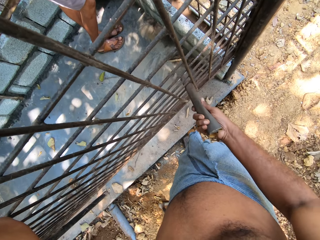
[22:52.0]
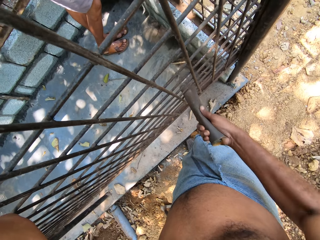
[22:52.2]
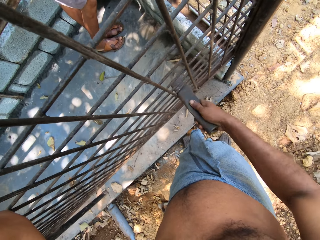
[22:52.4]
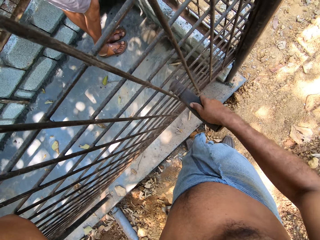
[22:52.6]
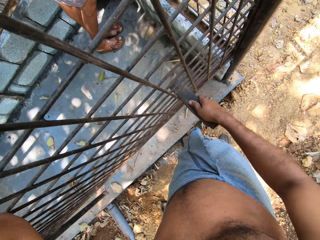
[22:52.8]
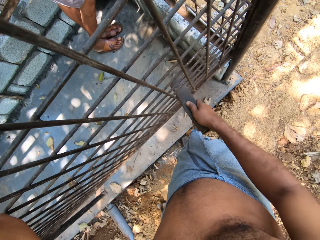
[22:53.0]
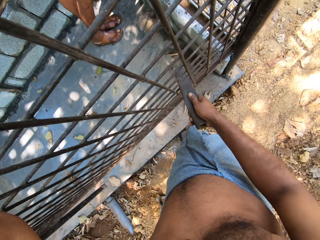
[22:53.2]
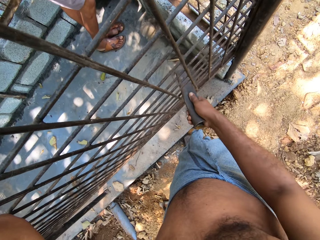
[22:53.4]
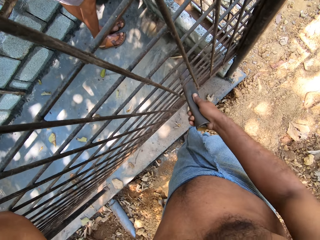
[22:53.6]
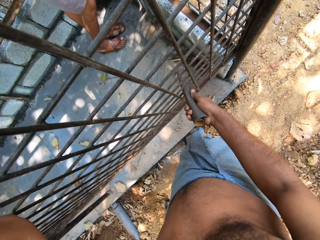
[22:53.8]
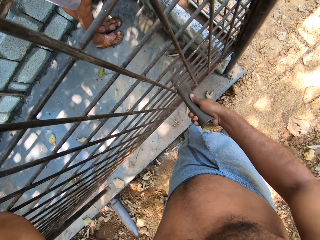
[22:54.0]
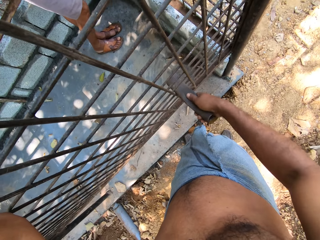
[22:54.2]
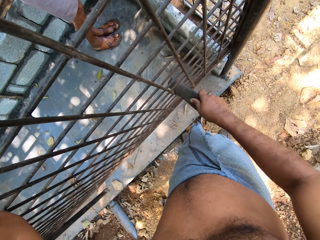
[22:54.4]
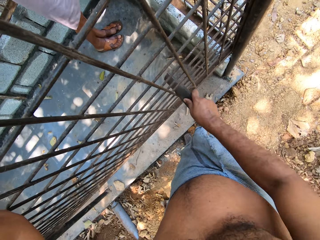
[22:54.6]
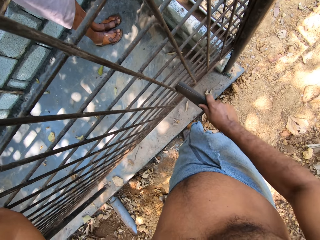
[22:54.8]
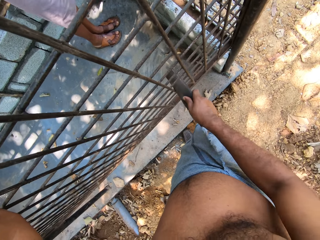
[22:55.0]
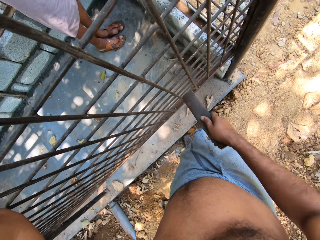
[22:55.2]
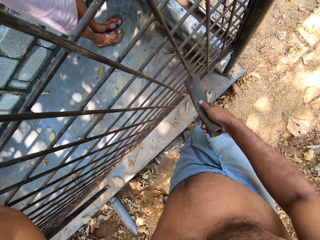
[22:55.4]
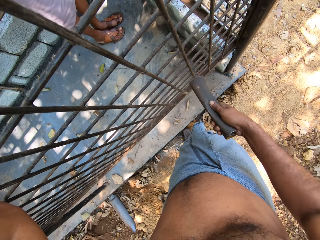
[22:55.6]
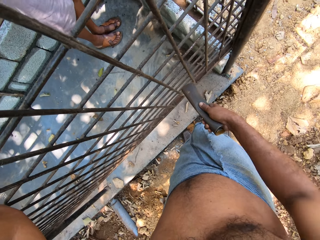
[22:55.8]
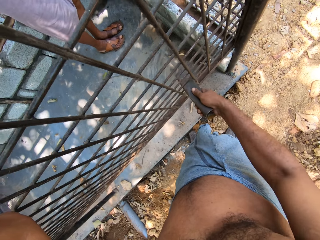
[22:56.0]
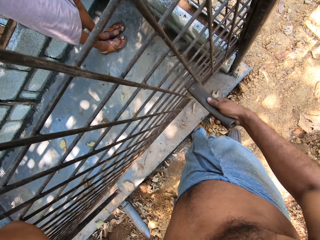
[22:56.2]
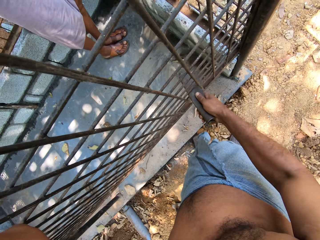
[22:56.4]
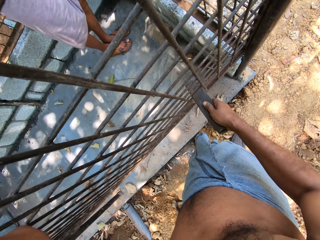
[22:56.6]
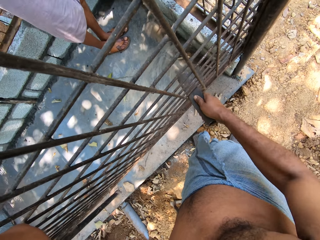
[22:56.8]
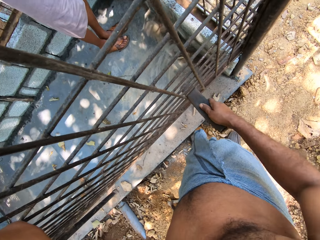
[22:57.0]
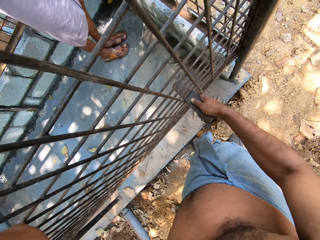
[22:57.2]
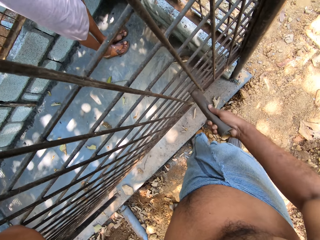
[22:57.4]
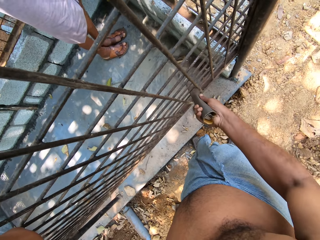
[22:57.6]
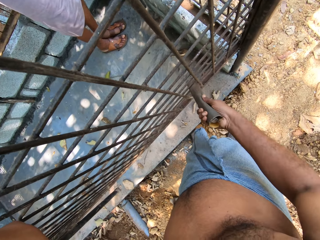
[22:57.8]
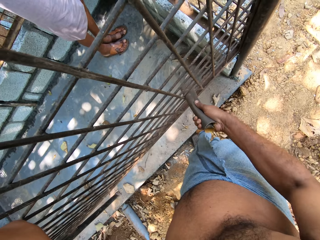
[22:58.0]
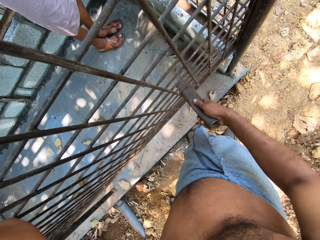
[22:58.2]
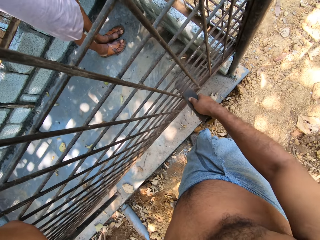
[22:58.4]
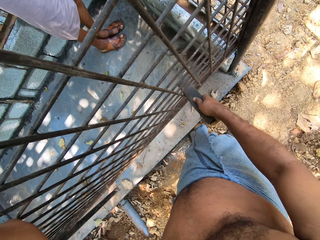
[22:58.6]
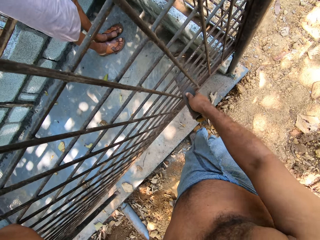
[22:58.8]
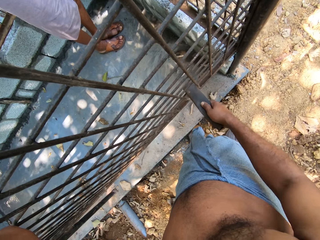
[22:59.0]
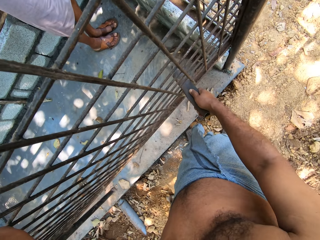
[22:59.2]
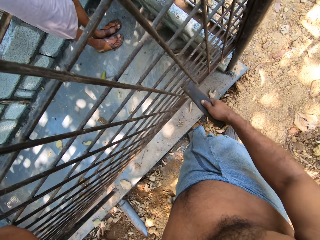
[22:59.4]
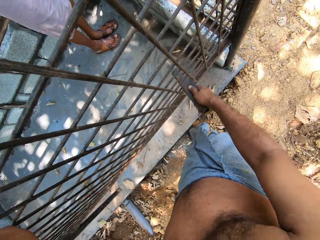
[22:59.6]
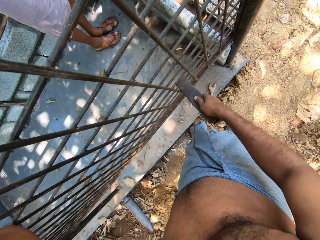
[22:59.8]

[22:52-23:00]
The camera wearer polishes the metal grill with a sandpaper. A person speaks to the camera wearer. The person polishes the metal grill with a sandpaper. The person speaks to the camera wearer. The camera wearer polishes the metal grill with the sandpaper.

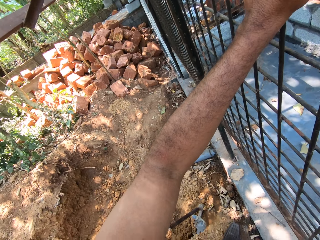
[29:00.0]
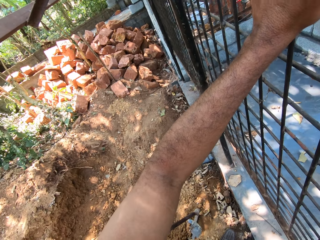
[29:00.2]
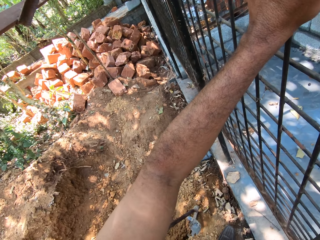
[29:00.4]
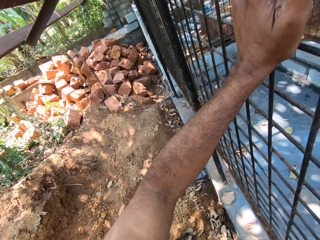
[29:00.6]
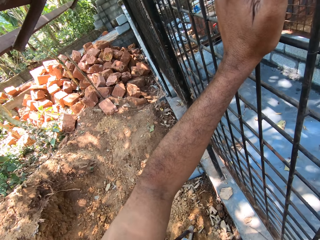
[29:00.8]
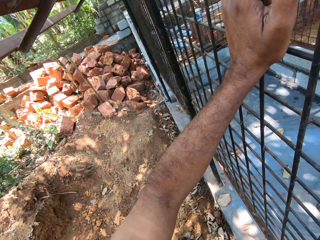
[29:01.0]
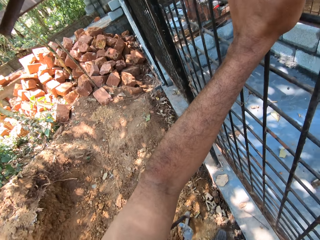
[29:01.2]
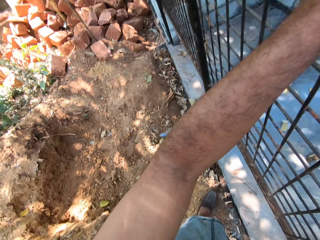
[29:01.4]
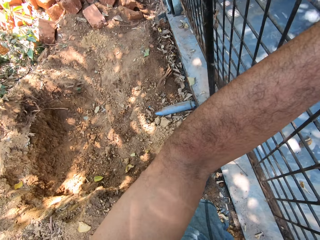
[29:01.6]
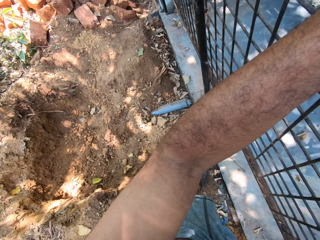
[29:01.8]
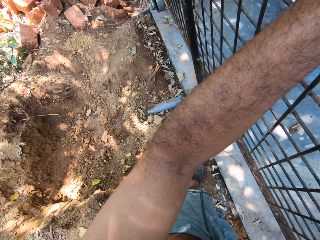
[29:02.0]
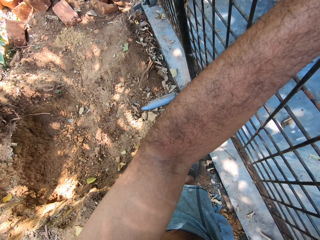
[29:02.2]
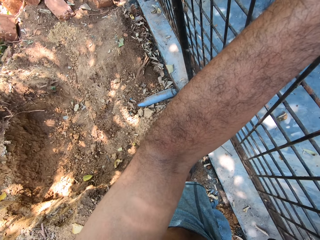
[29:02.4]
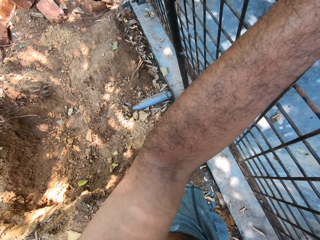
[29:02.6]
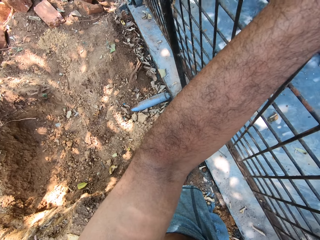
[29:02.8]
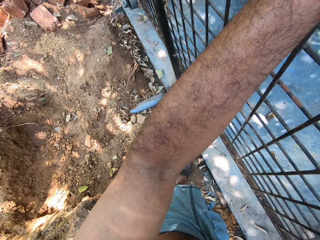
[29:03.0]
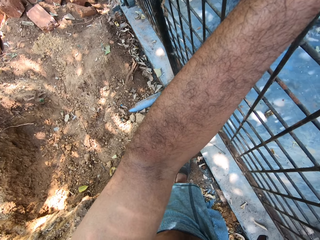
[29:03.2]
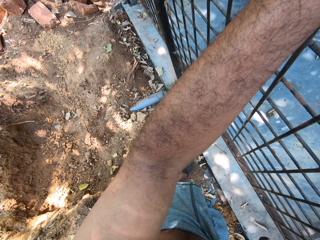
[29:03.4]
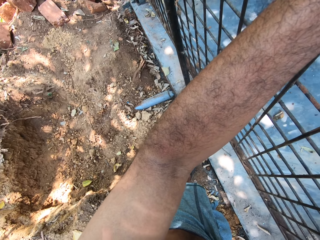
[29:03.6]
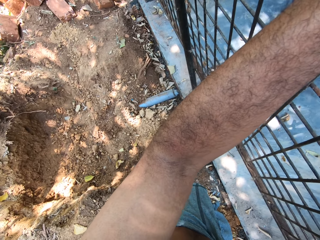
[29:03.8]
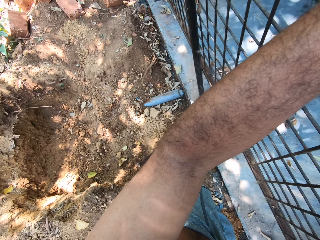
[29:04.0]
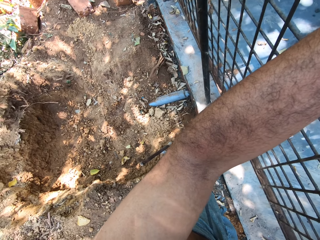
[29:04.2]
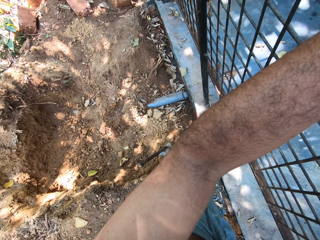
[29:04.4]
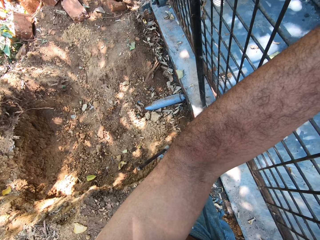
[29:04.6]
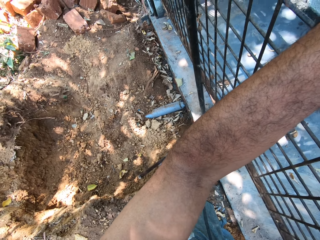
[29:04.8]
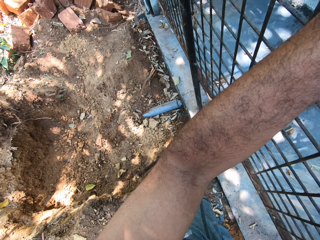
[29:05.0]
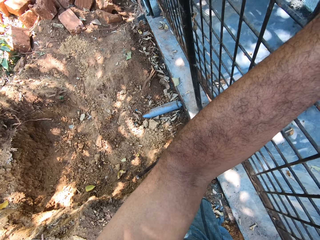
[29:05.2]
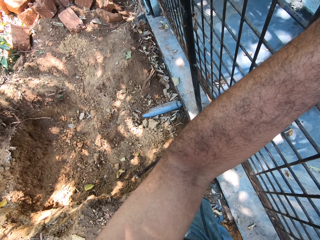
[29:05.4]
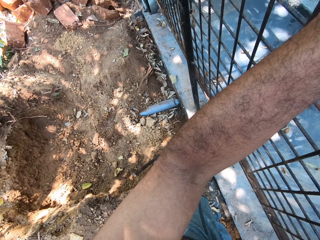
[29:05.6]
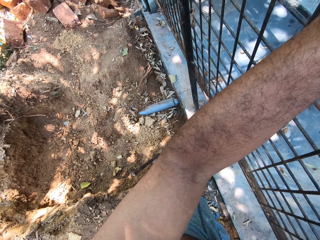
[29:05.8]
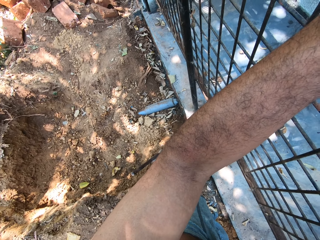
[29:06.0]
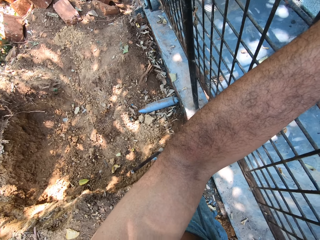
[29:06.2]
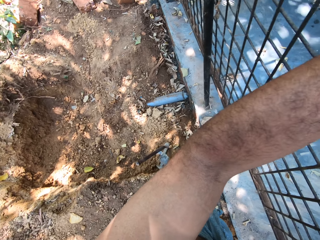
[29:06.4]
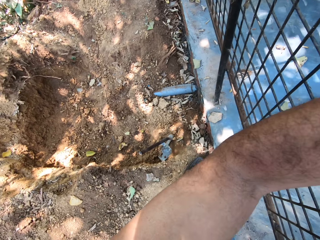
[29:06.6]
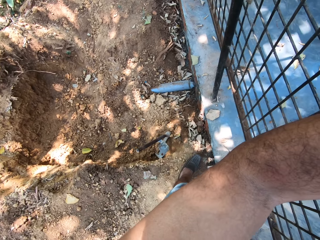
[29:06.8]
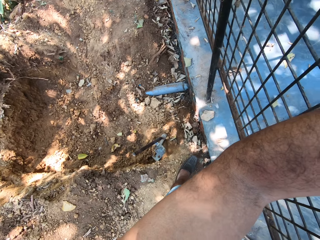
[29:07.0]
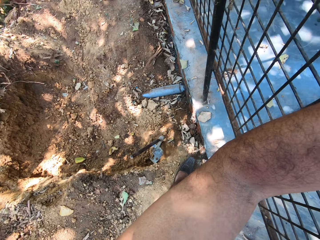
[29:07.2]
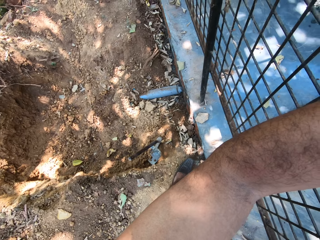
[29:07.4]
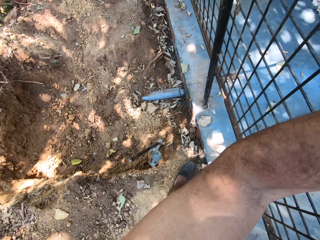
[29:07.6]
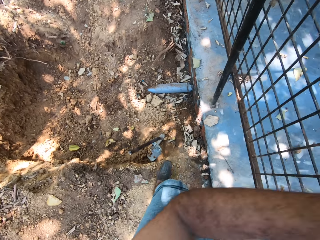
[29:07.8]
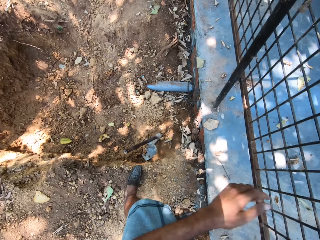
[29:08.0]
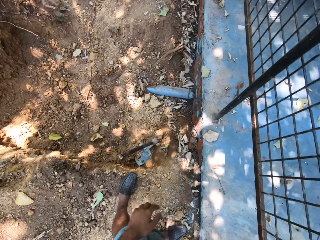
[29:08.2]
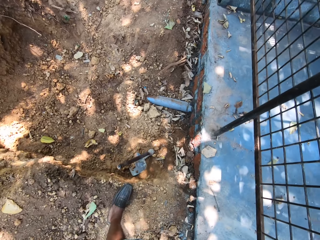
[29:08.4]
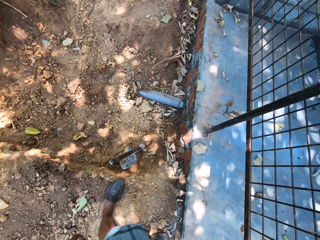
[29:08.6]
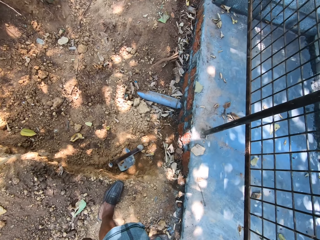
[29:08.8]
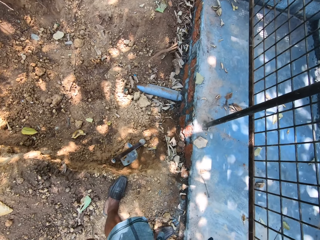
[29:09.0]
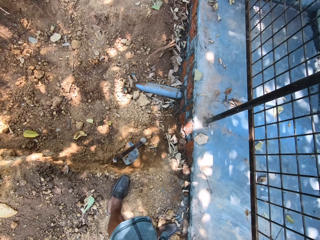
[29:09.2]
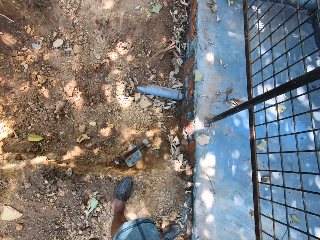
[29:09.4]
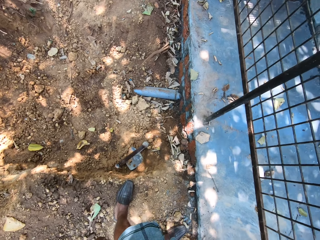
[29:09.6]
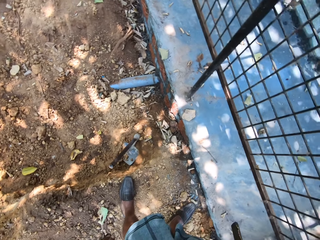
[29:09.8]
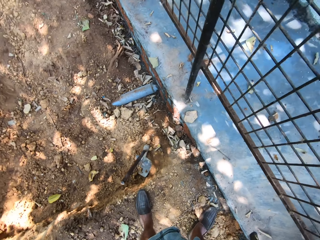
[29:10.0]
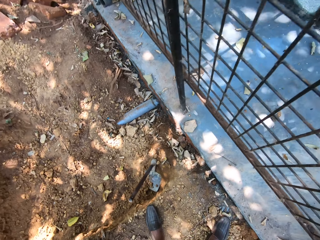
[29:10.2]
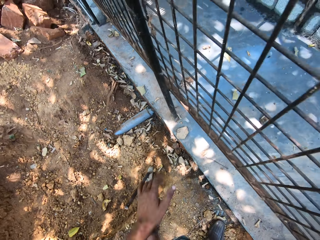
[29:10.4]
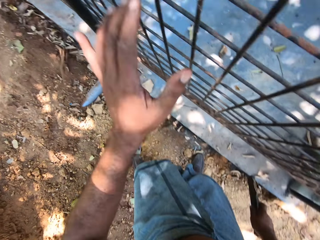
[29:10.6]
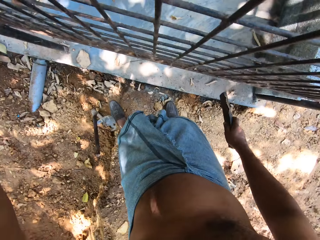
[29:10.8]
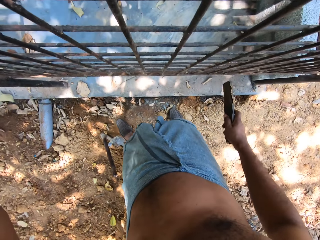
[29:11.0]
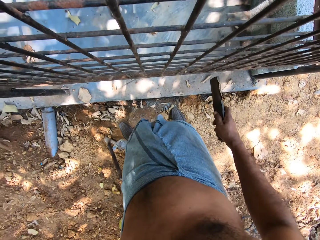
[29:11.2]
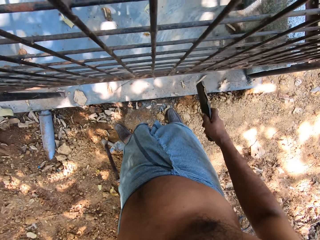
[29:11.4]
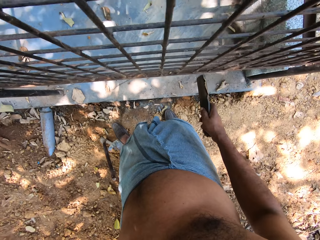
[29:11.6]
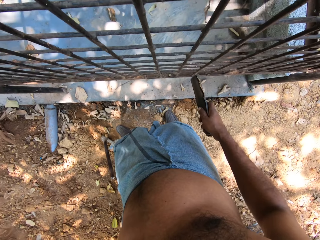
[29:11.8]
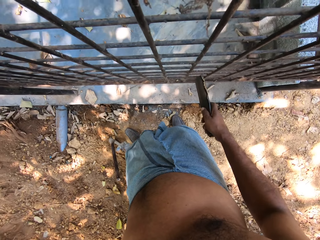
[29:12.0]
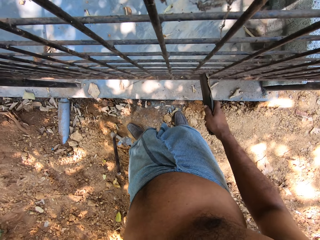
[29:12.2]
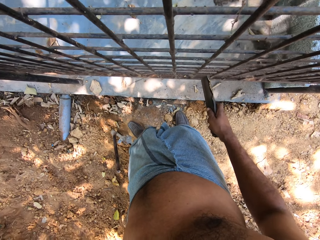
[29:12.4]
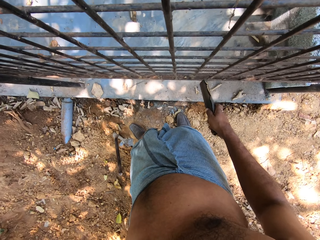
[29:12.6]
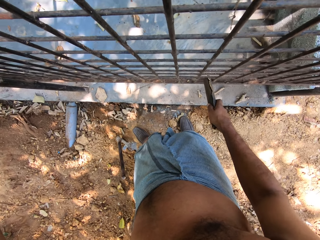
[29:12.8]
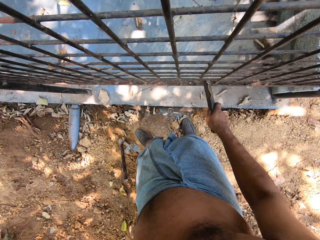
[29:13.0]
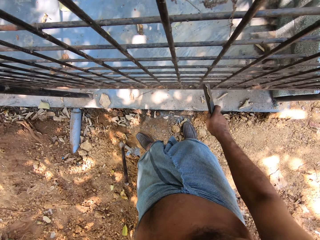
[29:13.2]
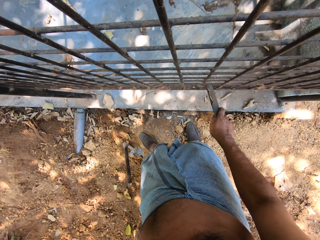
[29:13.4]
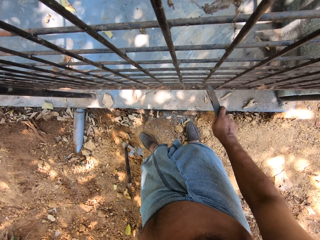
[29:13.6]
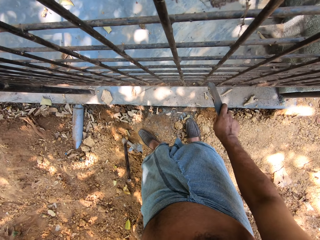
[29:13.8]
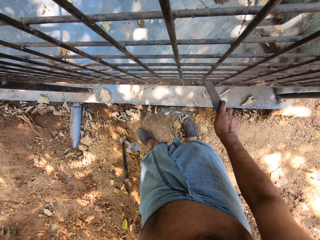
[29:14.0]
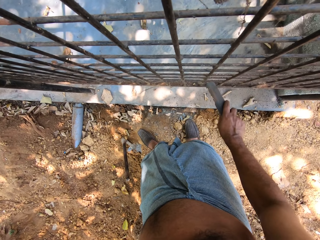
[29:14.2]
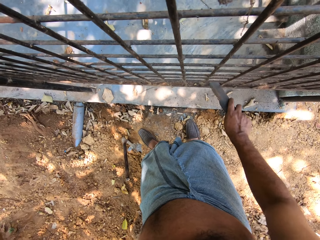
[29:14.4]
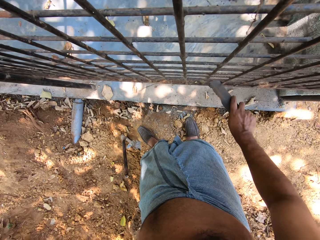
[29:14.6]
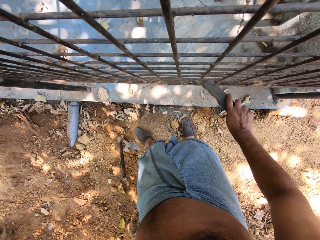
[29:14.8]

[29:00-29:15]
The camera wearer converses with the man. He removes his left hand from the burglary frame. He holds the burglary frame with his left hand.
